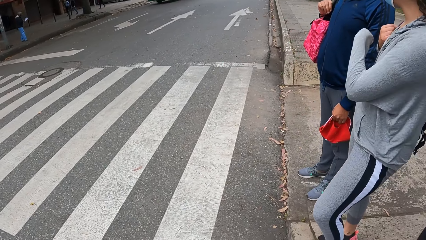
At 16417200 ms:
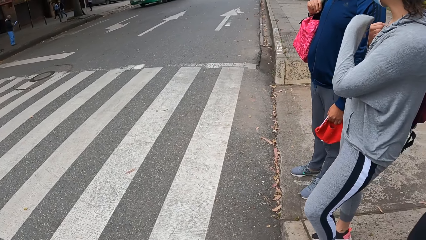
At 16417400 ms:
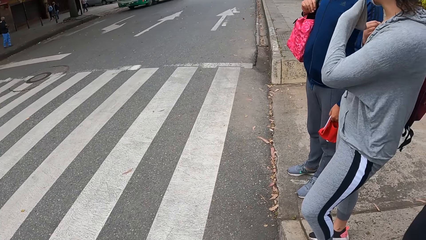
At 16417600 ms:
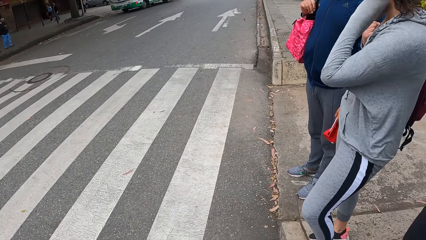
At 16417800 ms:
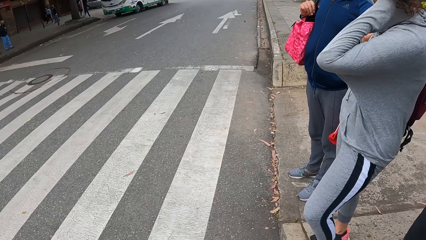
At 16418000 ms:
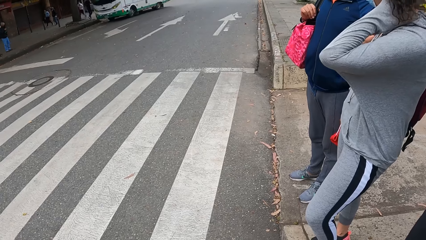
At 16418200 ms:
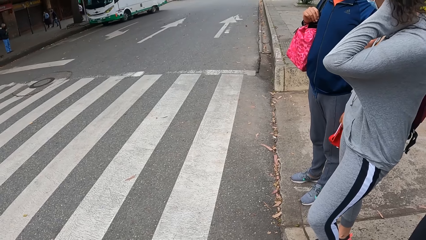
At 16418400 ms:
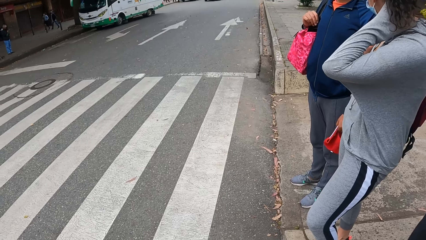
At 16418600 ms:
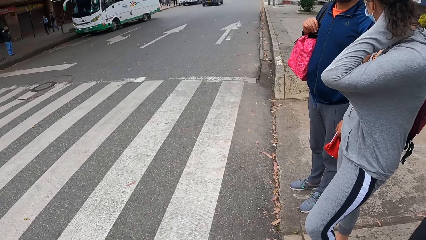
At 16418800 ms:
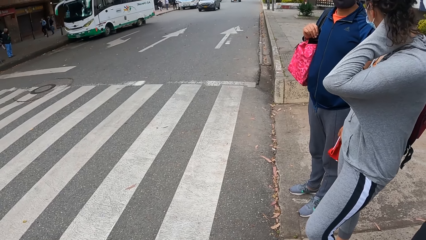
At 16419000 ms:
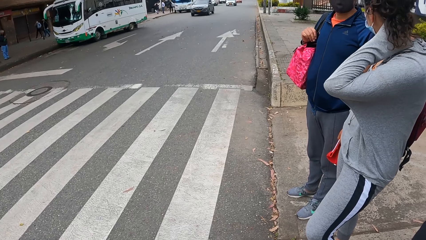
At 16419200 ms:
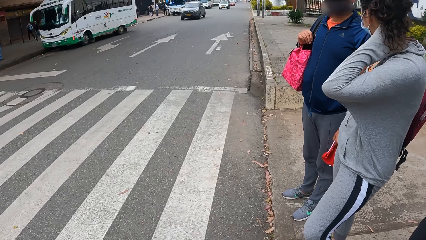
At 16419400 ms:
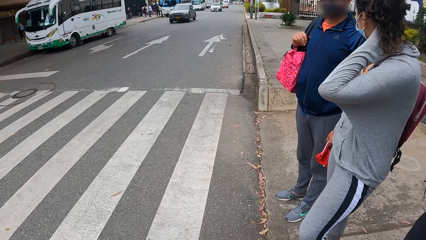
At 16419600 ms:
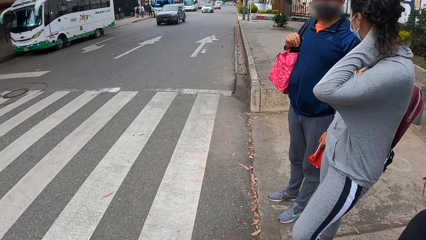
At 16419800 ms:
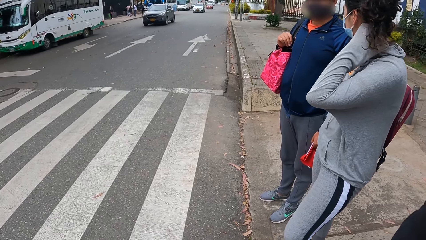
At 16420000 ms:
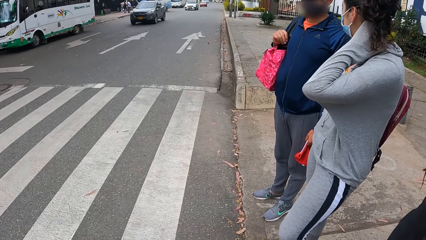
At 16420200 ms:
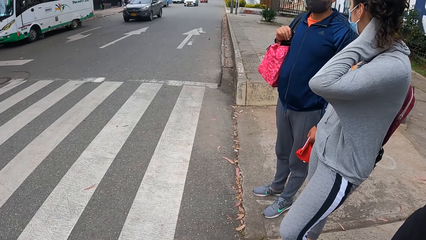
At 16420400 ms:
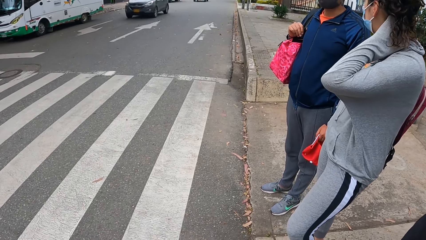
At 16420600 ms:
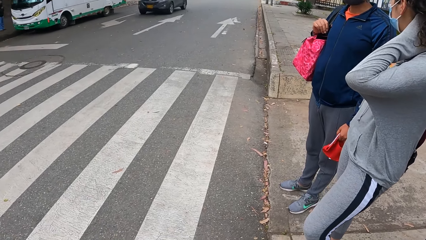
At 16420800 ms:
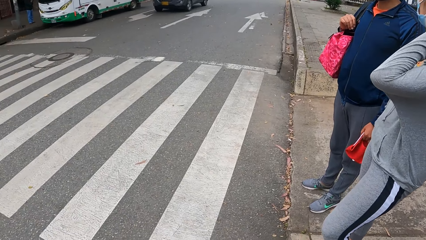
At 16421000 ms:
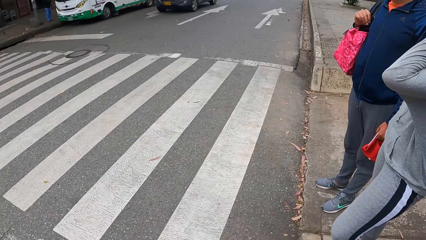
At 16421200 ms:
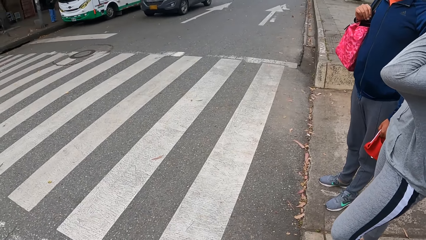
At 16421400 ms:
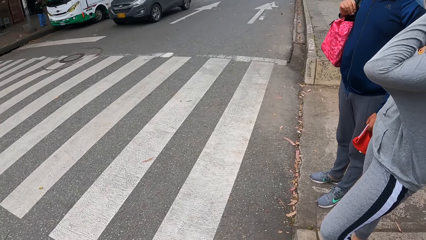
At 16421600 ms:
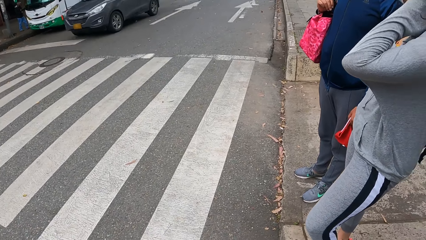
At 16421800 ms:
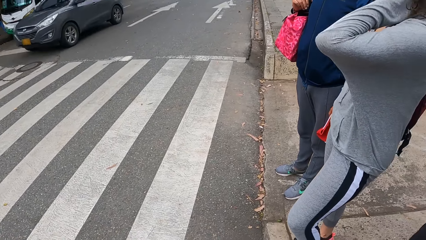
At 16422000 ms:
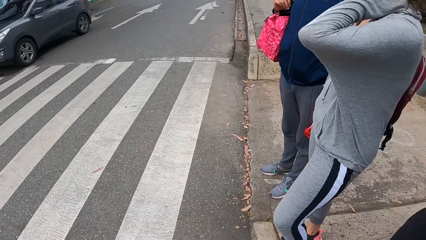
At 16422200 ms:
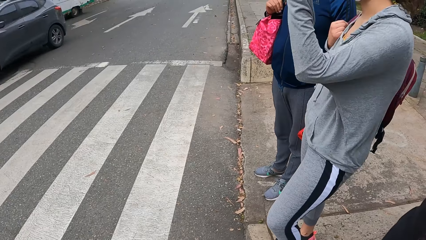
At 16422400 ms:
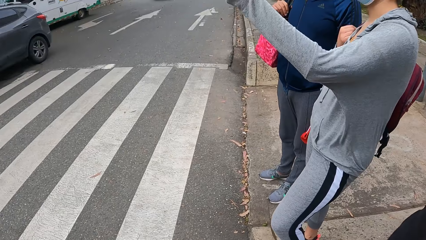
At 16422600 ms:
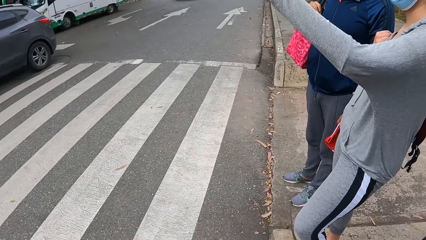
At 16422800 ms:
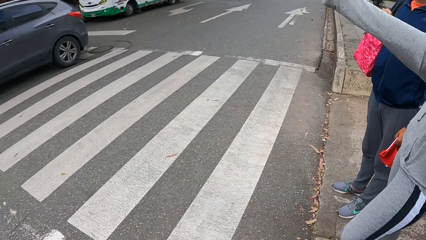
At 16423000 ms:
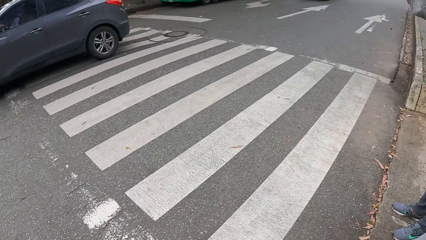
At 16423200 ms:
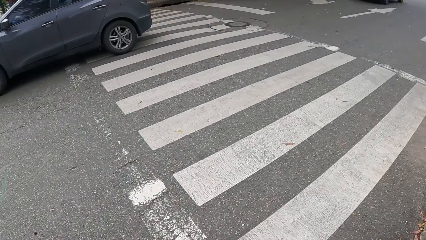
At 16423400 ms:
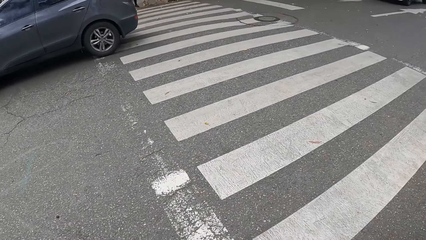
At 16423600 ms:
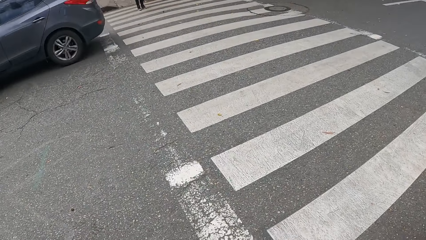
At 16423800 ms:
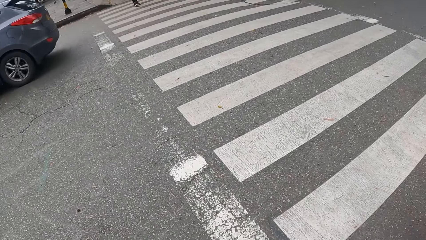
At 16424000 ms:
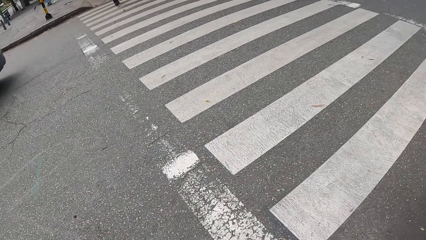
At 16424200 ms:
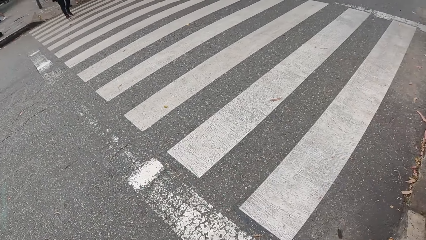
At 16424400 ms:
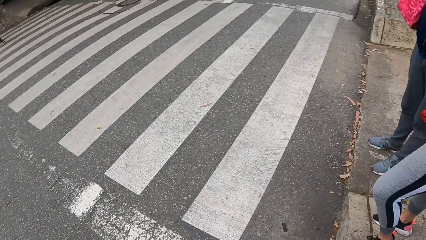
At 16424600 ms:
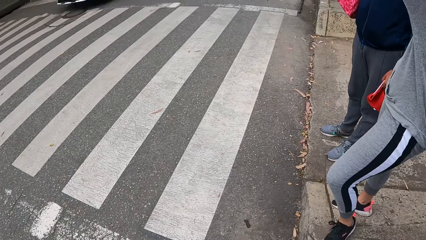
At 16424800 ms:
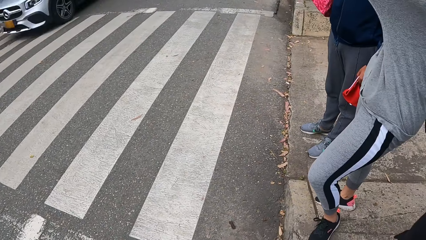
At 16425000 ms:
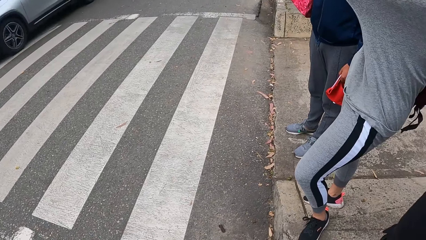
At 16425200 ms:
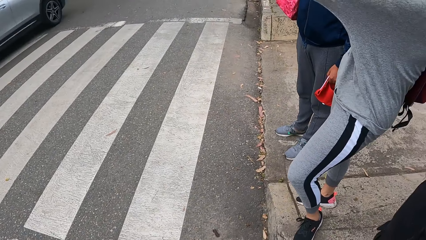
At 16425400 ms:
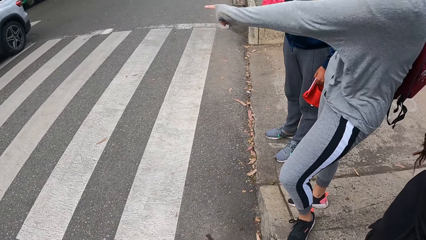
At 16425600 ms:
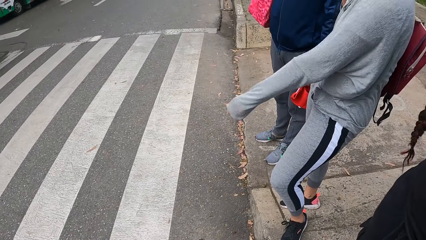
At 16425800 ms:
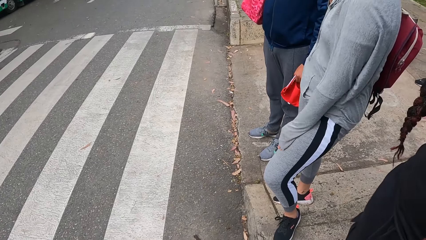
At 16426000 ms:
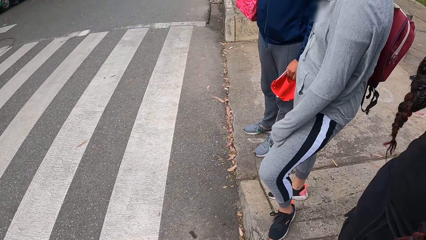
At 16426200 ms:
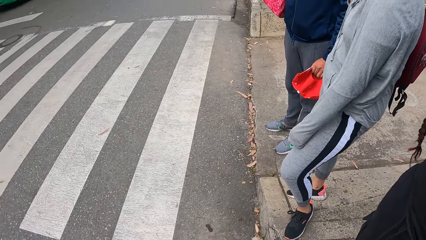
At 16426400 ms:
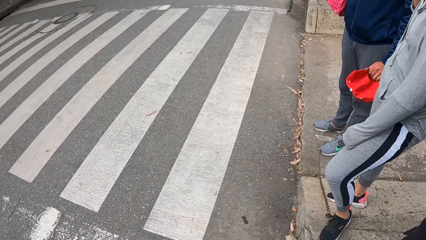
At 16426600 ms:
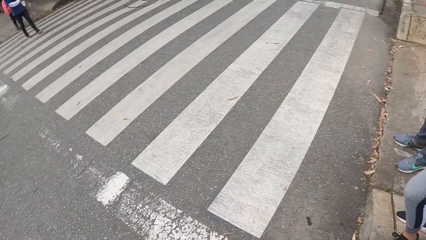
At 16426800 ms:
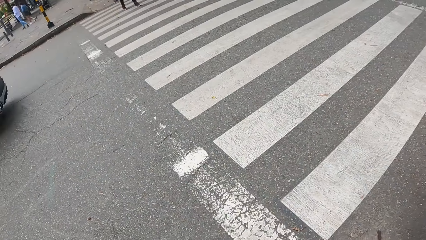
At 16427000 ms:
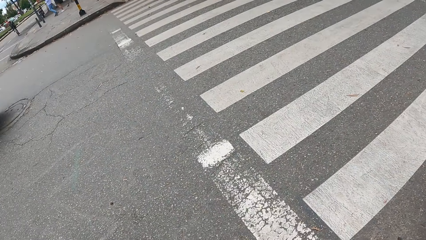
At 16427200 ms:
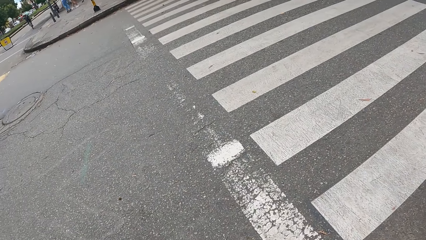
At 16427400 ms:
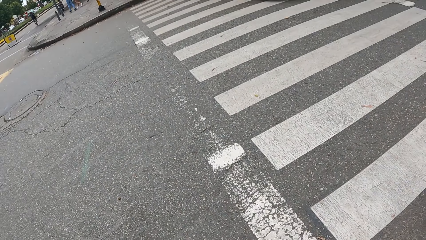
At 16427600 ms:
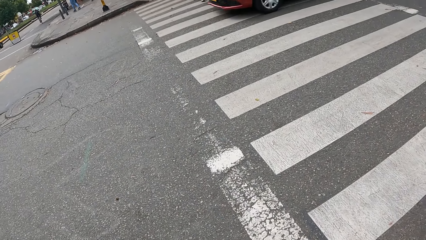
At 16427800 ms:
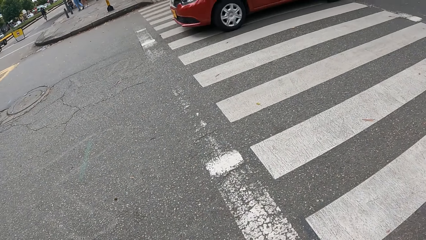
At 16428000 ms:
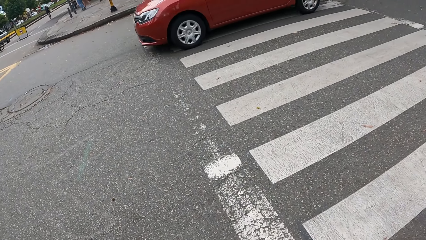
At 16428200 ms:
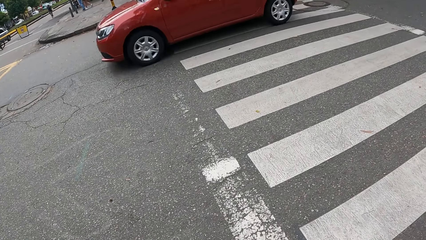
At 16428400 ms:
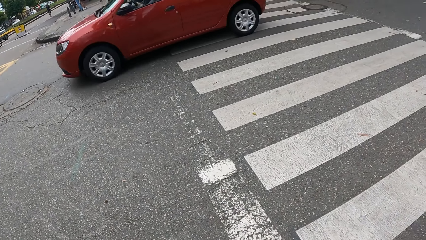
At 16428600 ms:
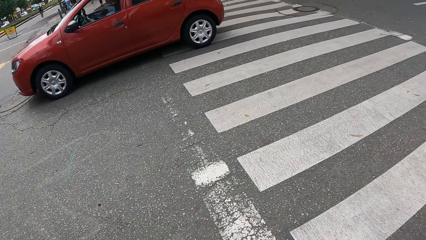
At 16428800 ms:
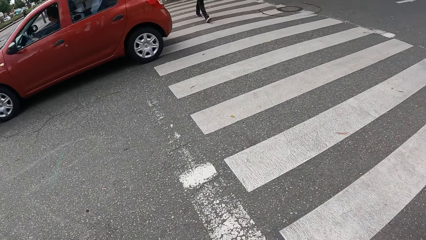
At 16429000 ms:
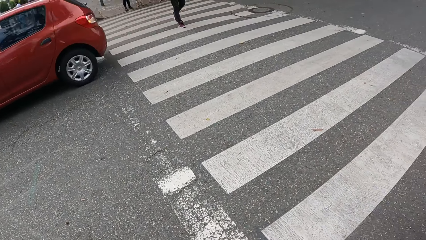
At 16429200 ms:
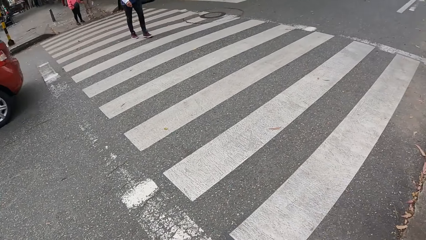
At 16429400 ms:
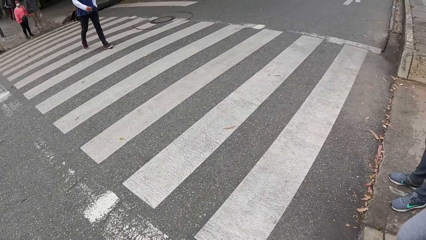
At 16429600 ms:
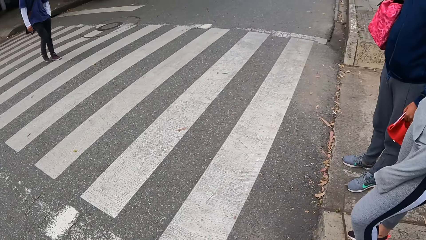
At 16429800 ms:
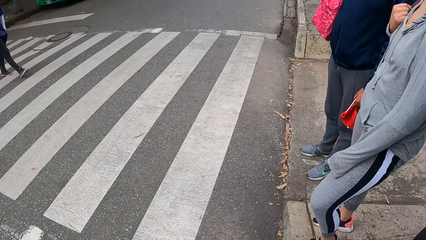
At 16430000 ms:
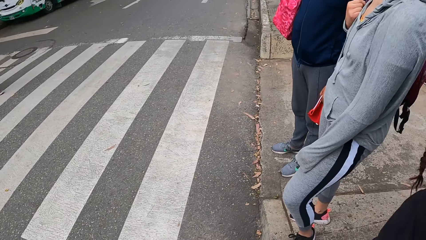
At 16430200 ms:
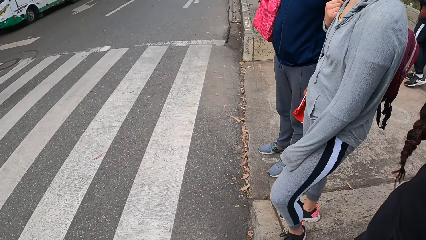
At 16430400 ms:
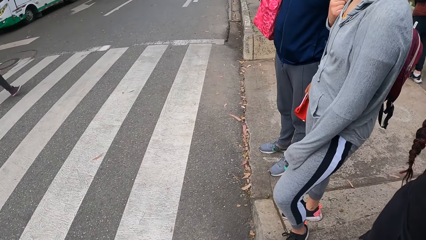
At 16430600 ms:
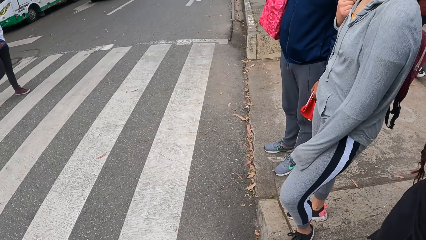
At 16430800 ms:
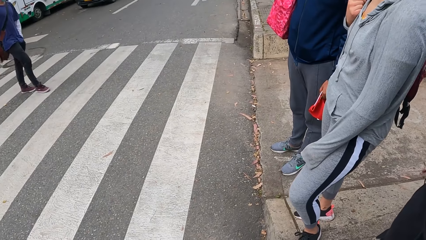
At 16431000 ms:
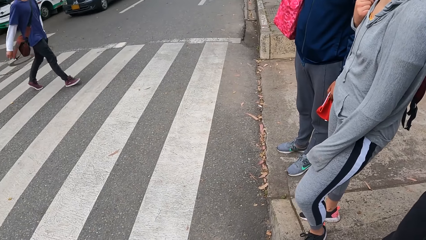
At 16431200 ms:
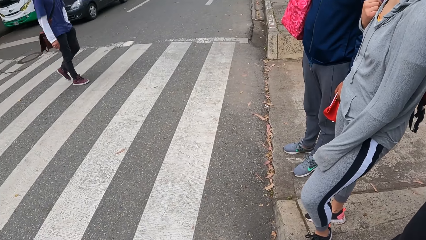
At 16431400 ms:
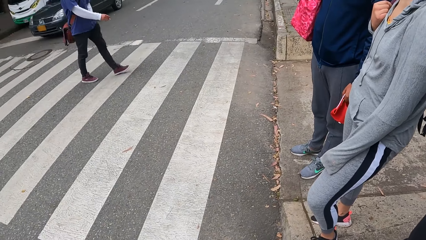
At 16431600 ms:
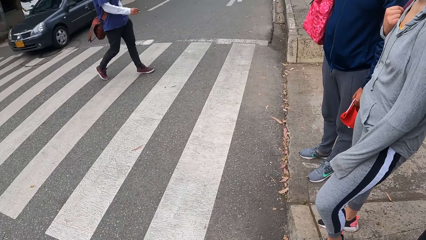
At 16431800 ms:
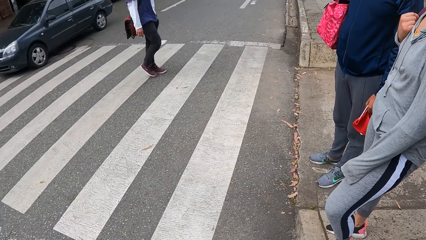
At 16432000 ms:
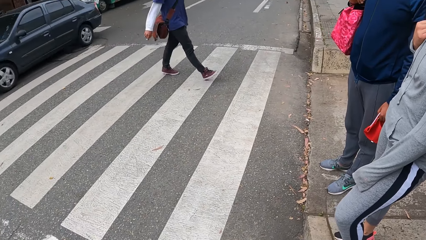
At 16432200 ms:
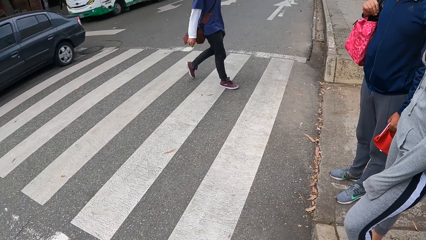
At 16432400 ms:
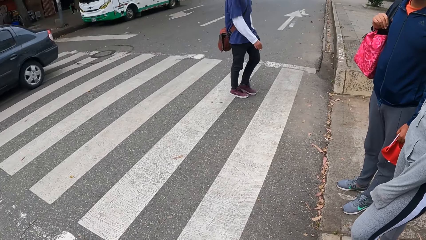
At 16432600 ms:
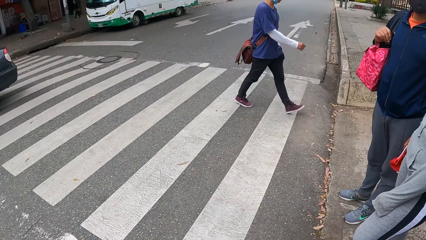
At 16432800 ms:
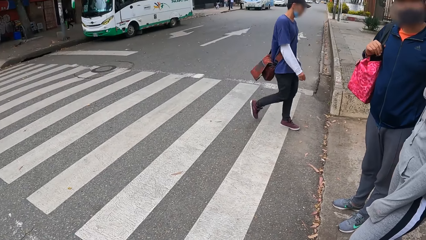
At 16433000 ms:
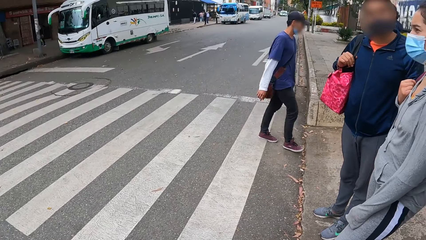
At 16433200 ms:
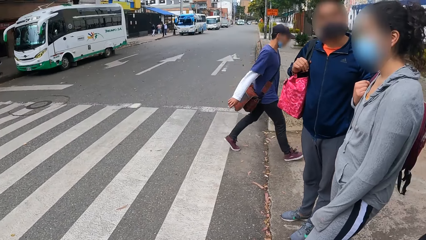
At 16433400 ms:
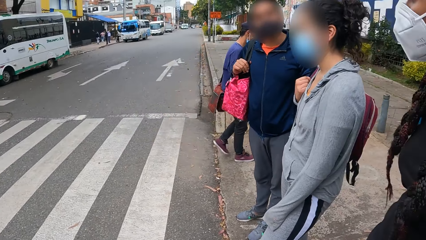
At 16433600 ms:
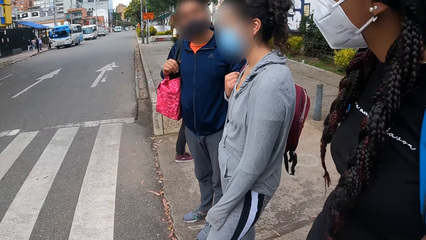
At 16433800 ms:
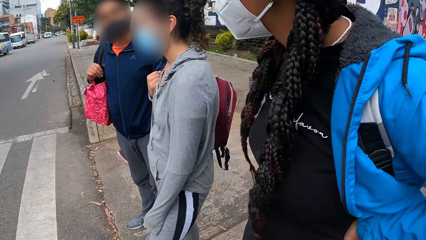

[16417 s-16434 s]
The camera wearer looks at the road. A gray car drives past the camera wearer. The camera wearer looks at the moving car. A white car drives past the camera wearer. The camera wearer looks at random people. They look at the road. They look at the moving car. A red car drives past the camera wearer. A boy crosses the road to the pavement. The camera wearer looks at random people. They look at the moving car.
